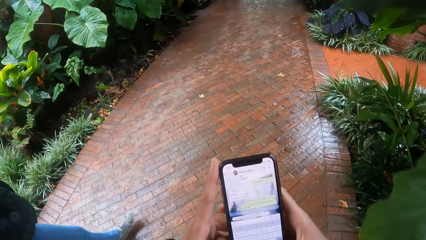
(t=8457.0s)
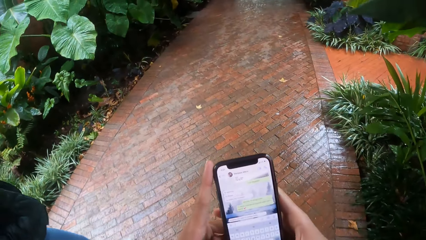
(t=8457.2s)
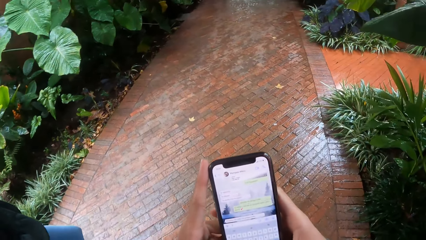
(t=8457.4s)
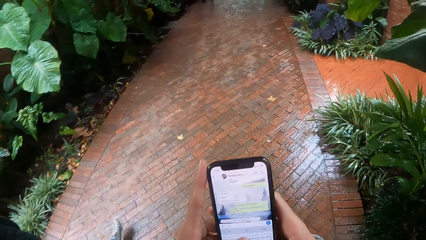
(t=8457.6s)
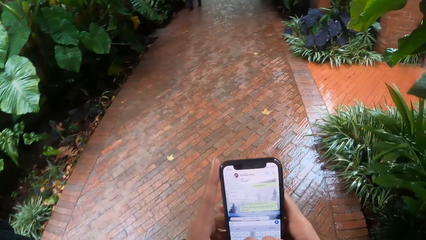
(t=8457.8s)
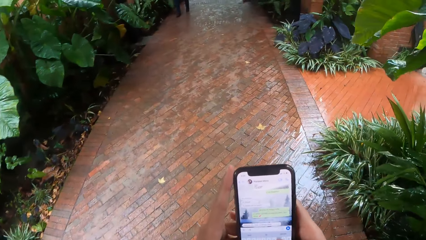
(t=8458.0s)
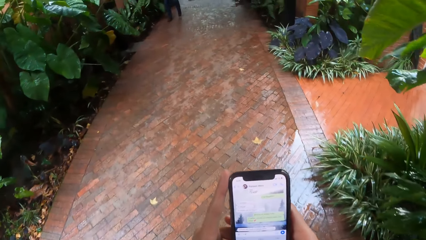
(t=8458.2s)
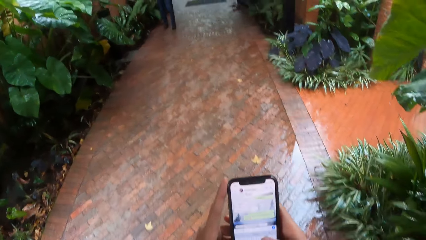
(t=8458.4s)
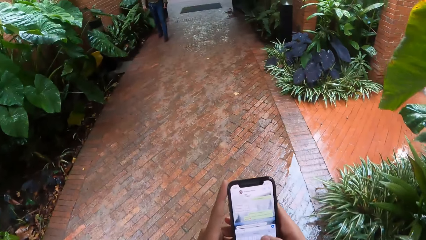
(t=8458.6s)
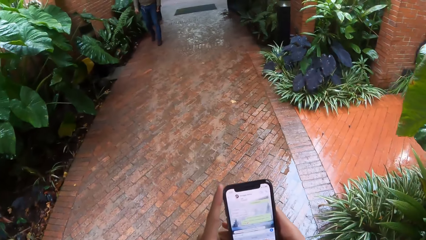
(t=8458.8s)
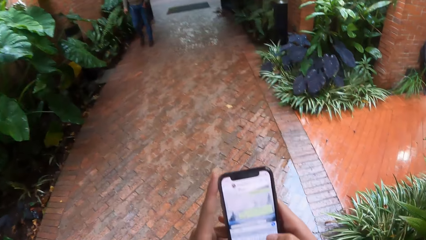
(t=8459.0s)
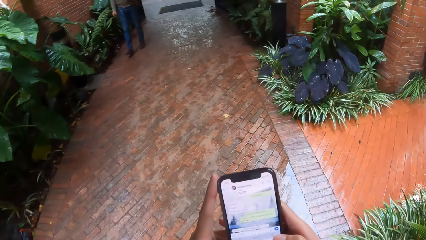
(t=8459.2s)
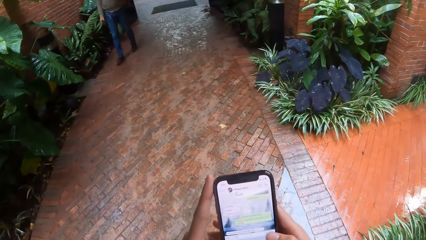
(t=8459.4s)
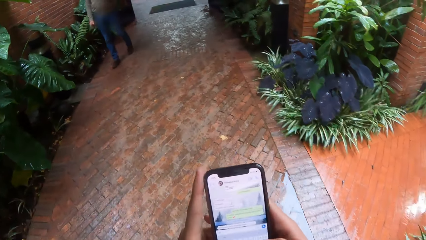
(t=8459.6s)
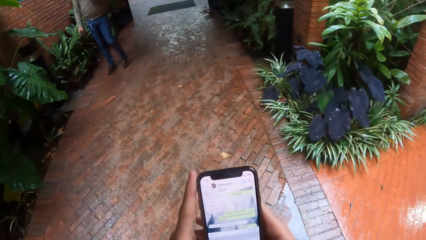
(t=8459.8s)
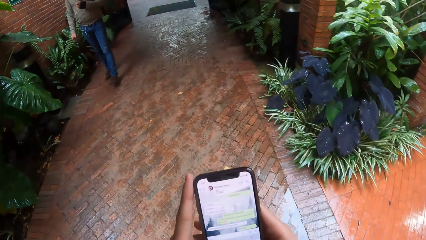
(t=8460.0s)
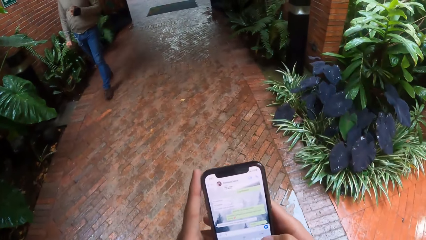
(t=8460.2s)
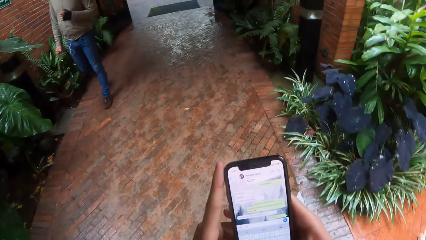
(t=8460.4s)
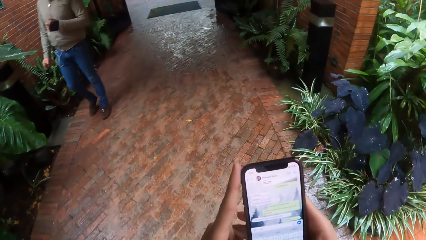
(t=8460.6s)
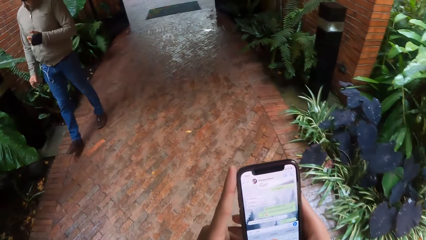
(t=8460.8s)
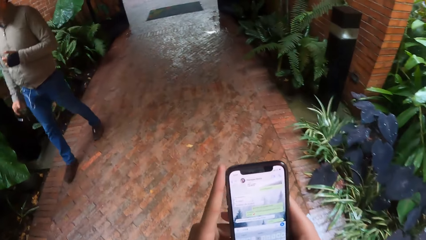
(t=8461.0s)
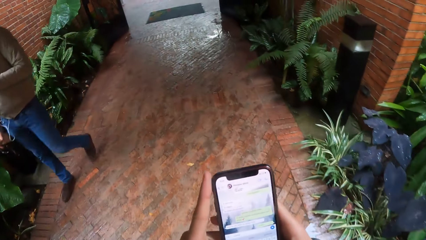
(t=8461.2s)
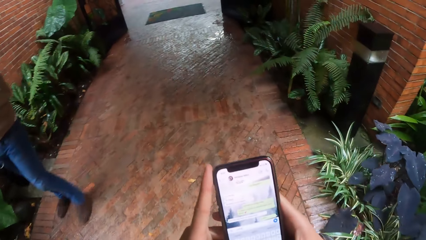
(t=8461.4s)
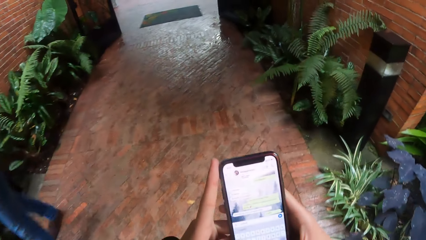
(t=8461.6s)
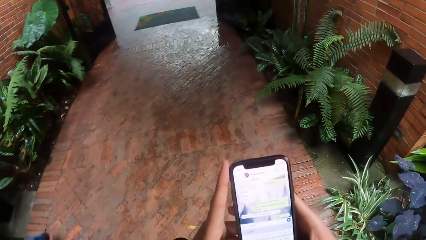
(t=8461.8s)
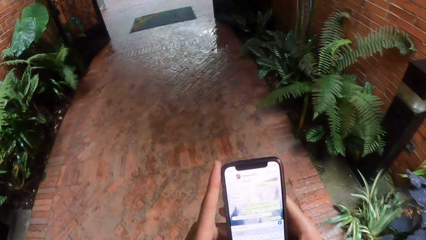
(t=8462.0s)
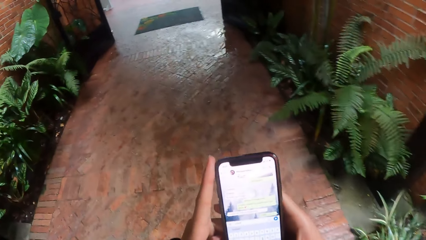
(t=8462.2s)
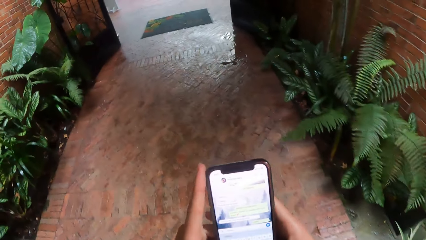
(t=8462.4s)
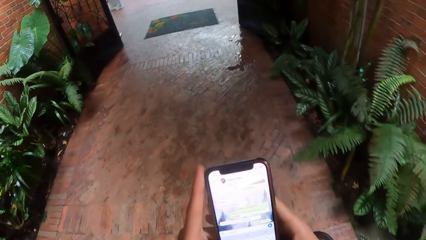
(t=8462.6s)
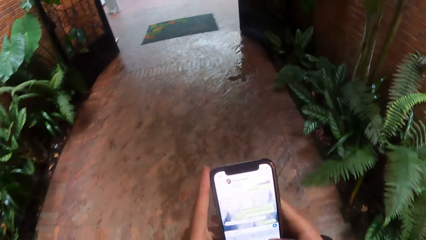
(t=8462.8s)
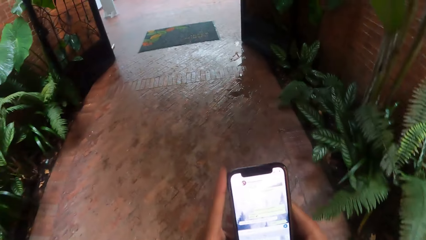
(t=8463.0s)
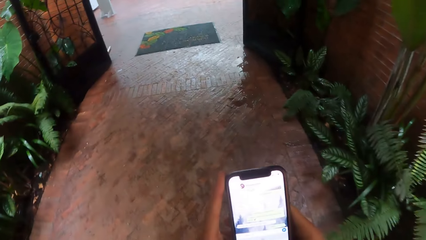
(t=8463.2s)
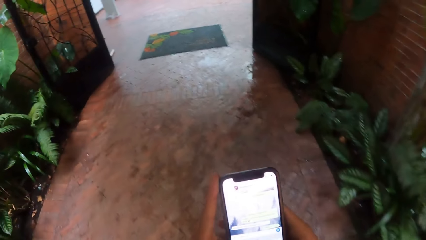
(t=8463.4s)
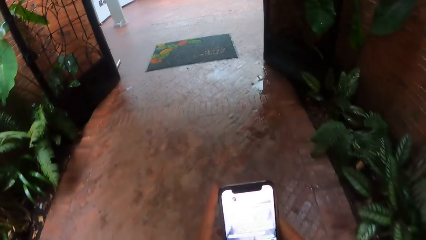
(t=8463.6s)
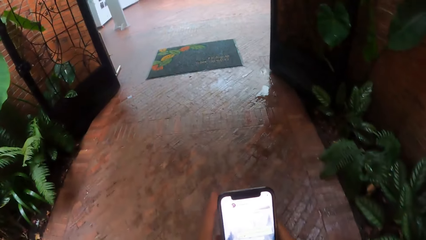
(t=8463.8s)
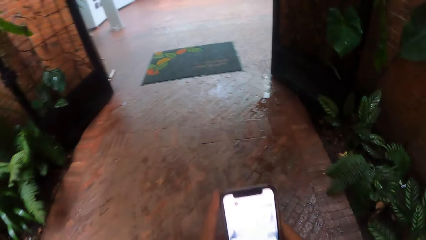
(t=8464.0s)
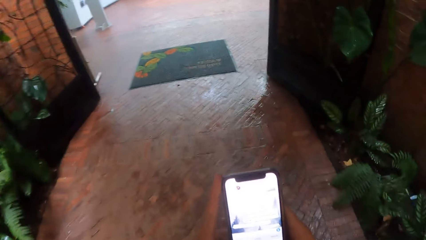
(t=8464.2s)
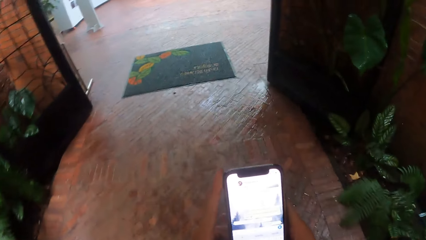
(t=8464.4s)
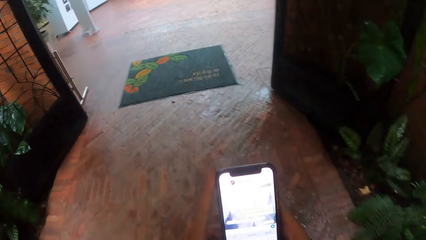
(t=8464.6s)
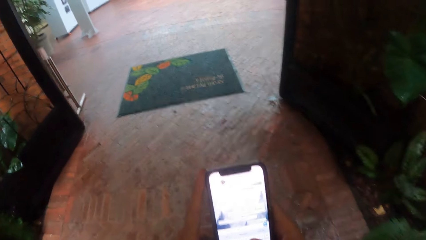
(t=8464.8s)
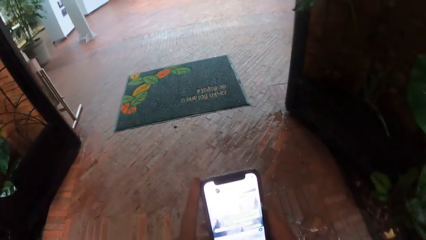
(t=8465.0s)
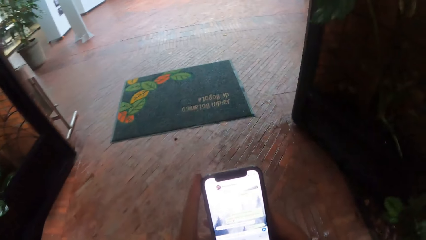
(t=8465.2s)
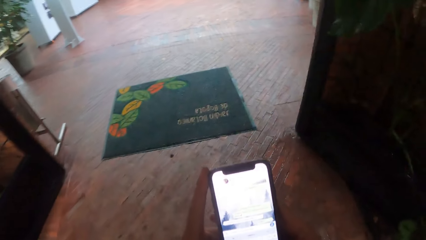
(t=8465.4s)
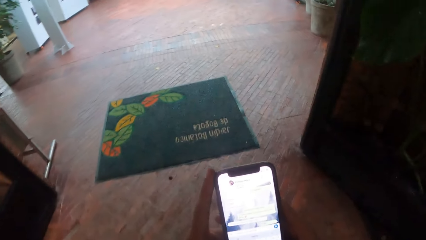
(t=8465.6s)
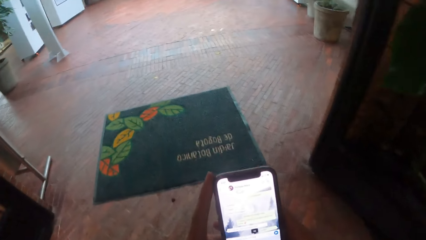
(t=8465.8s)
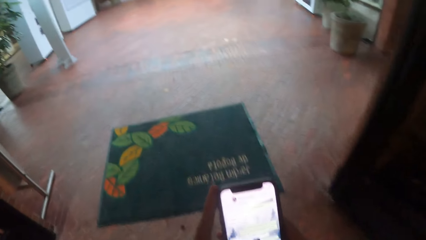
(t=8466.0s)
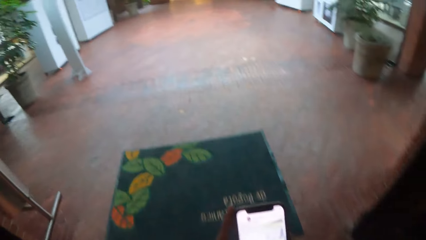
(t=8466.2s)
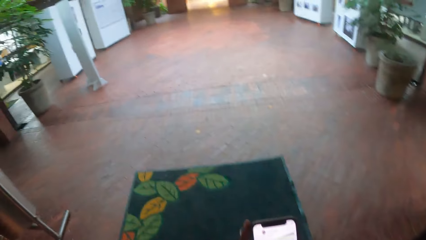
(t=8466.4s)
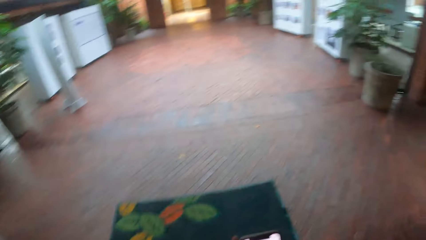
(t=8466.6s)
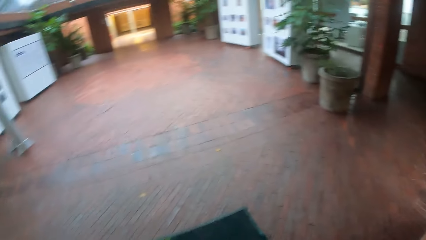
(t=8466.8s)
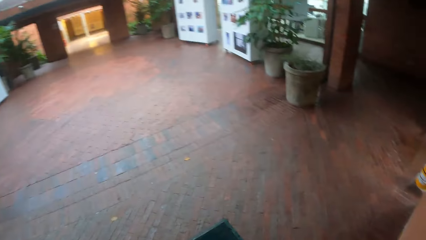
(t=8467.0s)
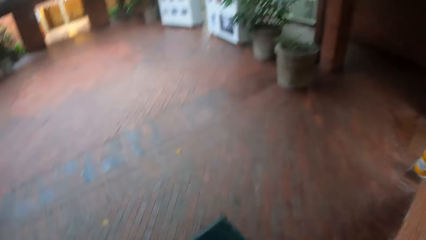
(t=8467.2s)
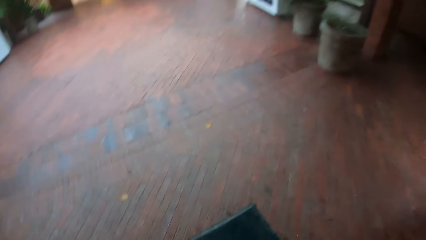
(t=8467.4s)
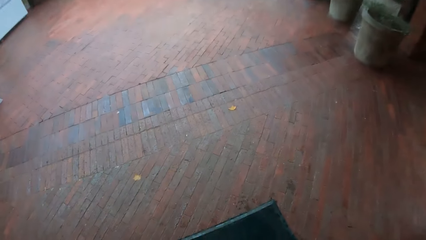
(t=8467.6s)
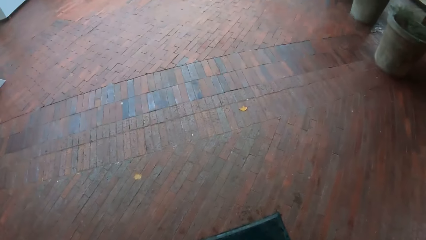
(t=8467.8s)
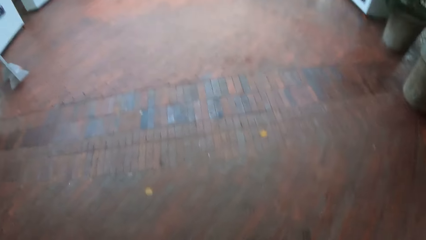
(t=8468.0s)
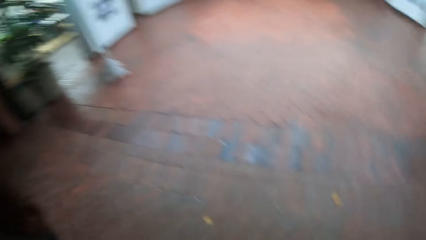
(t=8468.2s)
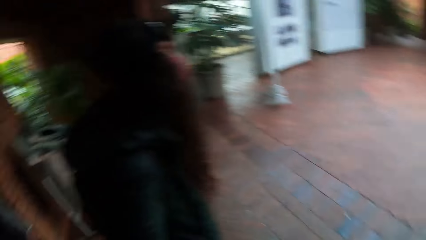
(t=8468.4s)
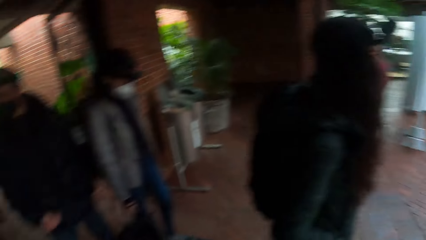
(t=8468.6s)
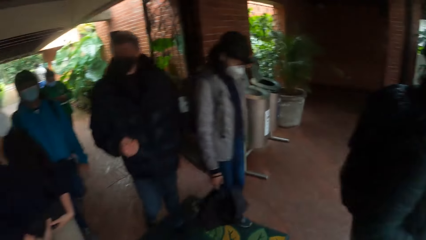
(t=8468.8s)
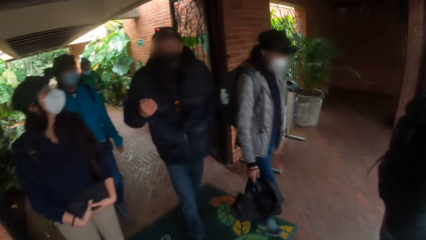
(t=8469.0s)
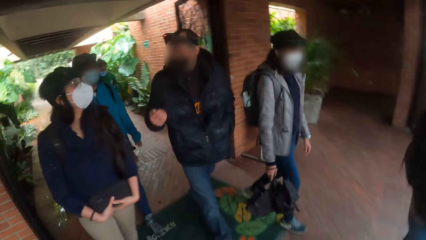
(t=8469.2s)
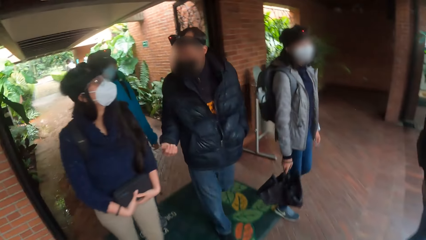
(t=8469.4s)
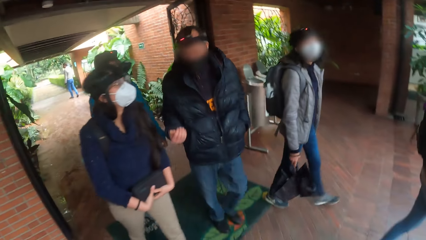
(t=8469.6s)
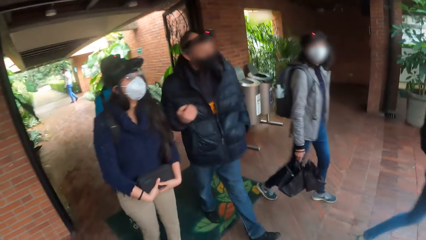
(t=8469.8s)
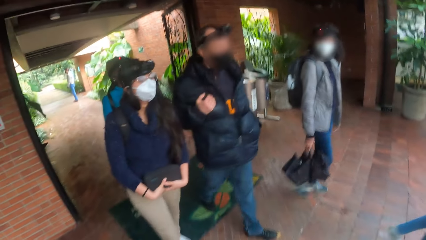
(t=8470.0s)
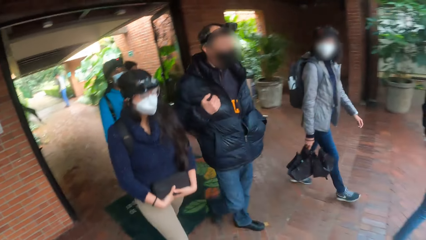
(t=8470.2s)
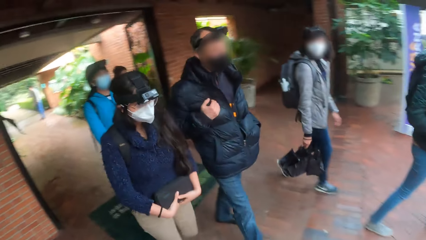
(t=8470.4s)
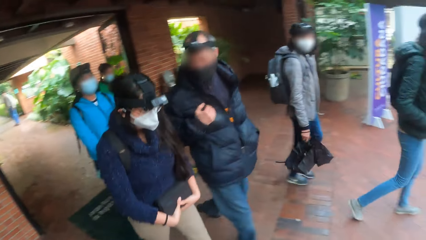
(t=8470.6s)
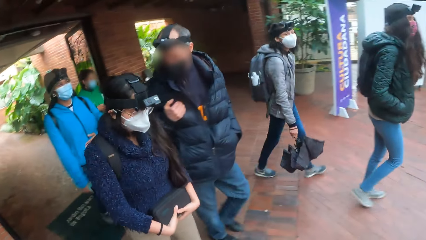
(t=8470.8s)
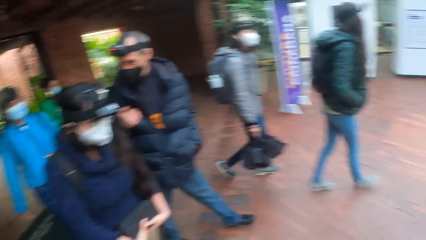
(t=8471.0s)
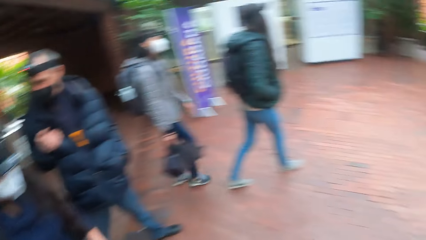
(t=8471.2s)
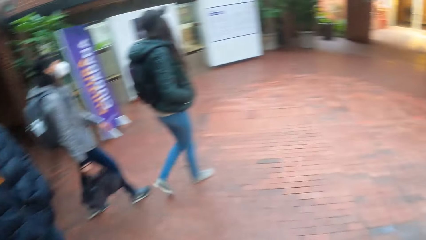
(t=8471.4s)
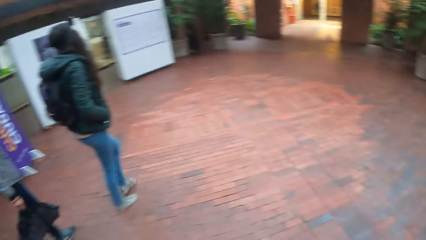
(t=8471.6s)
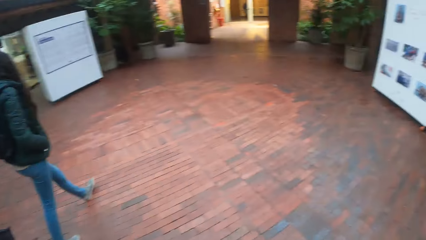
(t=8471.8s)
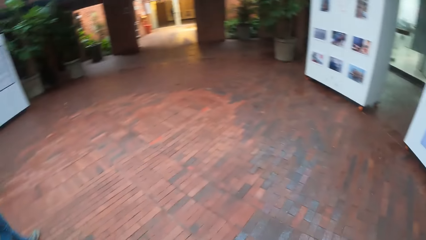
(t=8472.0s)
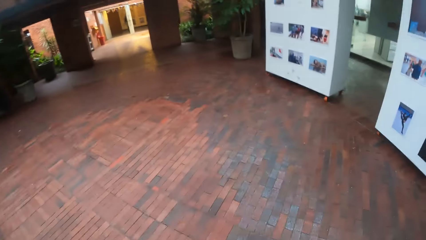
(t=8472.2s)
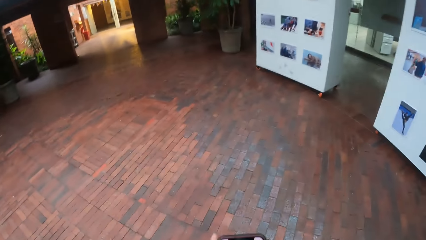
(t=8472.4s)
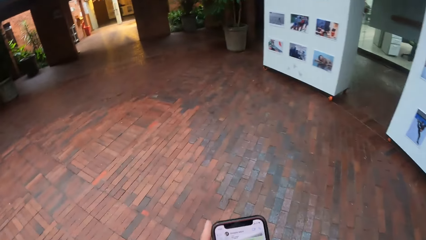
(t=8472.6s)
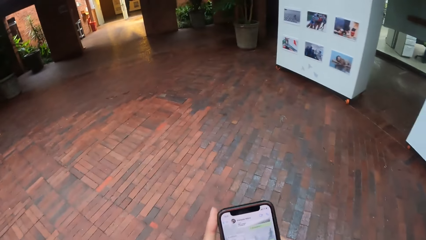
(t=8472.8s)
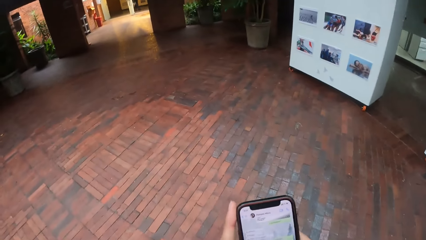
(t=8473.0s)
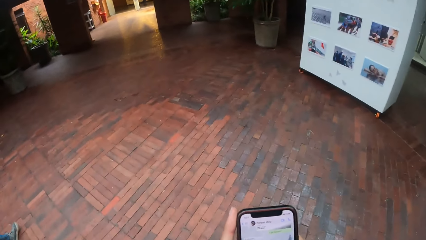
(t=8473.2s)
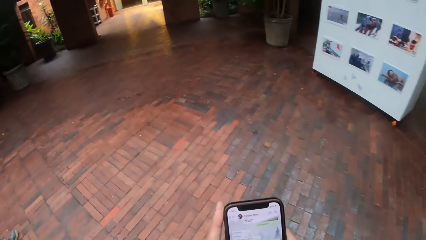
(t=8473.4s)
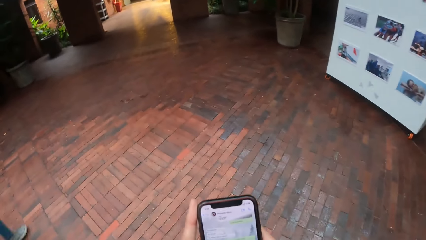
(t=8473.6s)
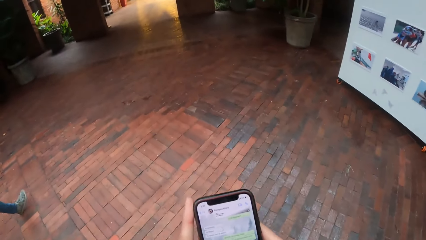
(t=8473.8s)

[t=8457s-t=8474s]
A man walks past the camera wearer. The ladies and a man stop along the pavement. The ladies and the man walk on the pavement.
